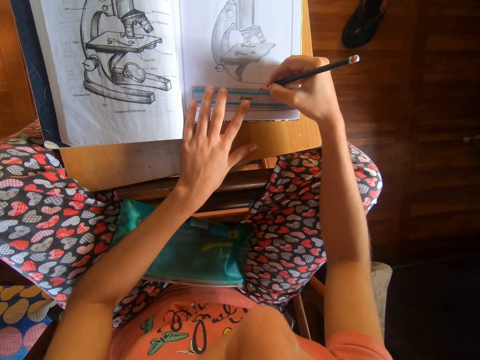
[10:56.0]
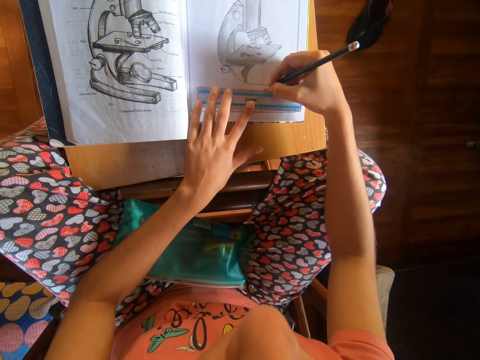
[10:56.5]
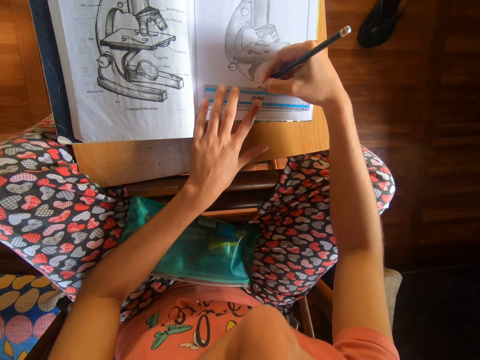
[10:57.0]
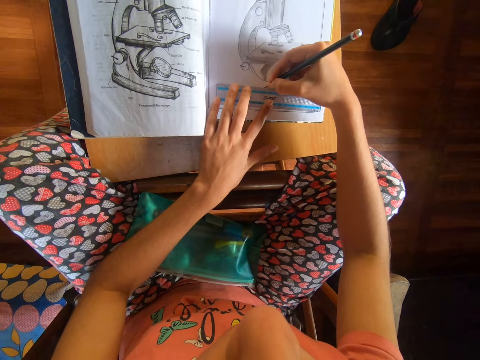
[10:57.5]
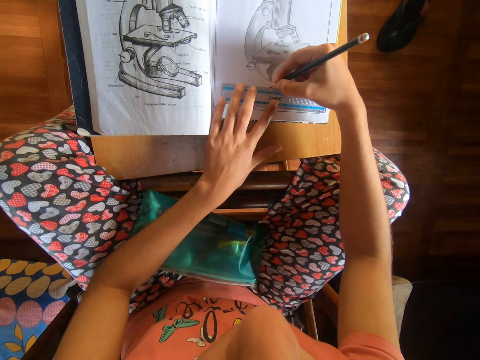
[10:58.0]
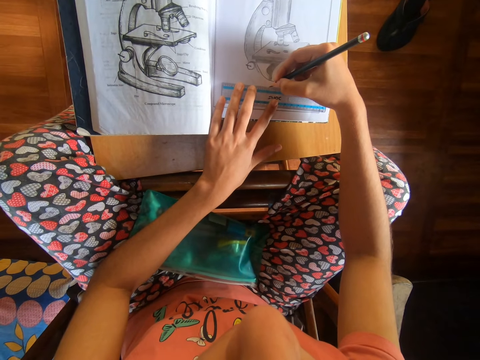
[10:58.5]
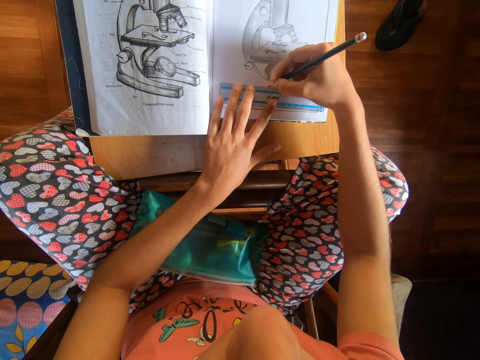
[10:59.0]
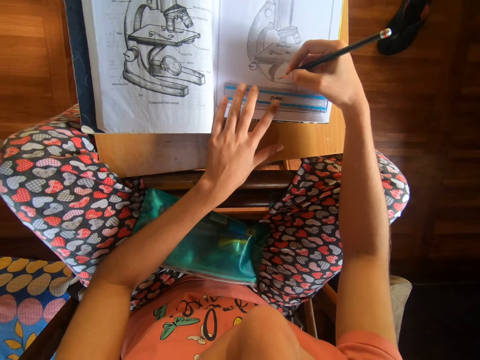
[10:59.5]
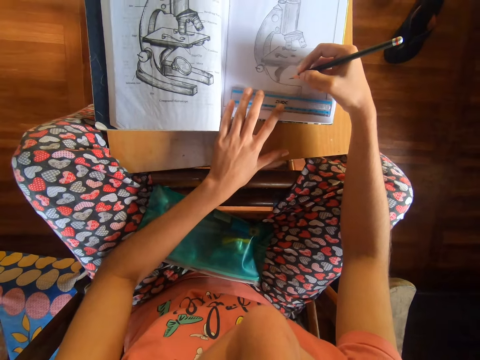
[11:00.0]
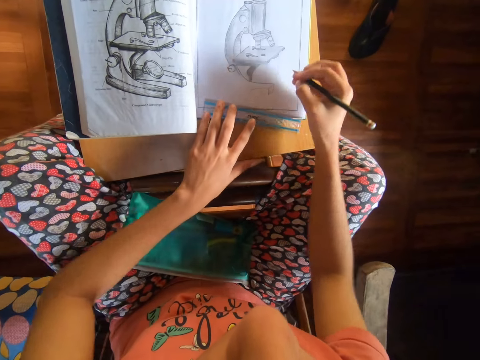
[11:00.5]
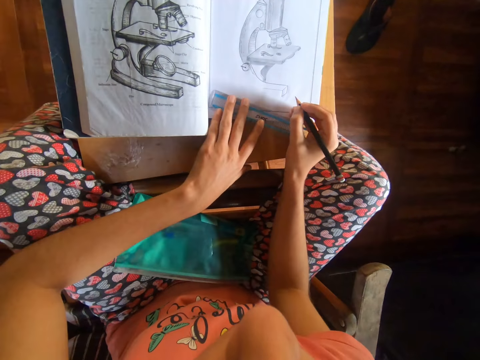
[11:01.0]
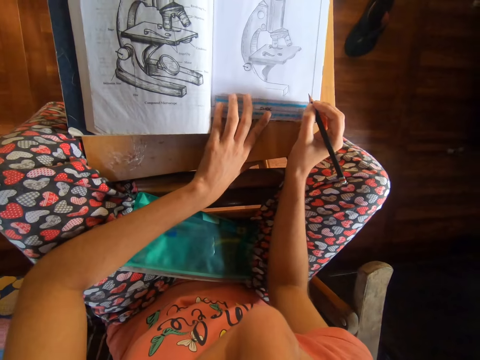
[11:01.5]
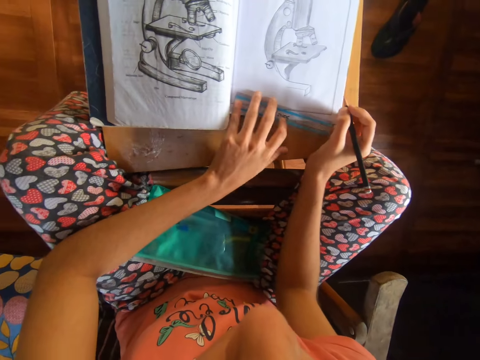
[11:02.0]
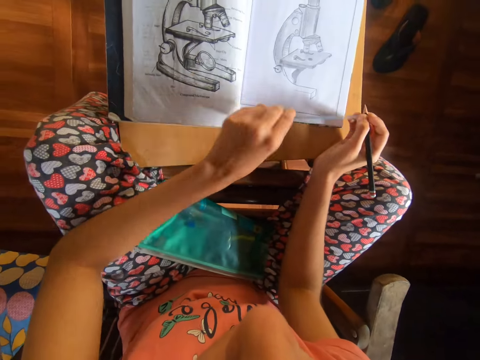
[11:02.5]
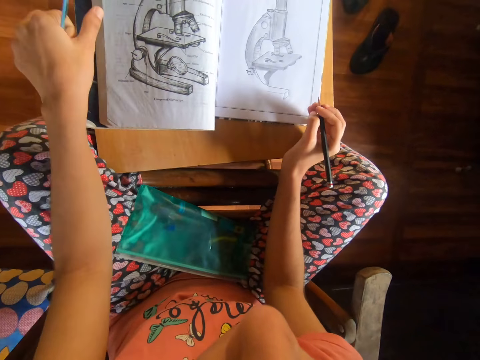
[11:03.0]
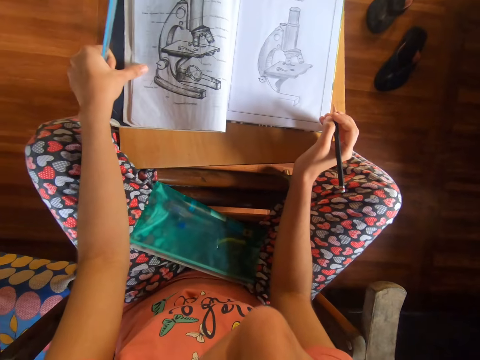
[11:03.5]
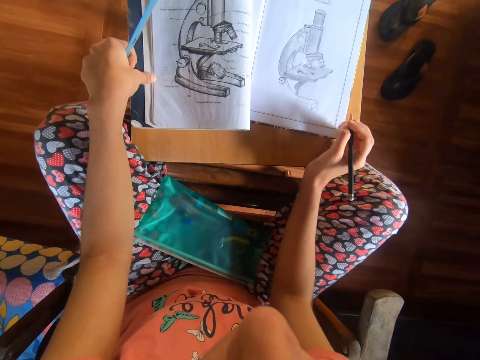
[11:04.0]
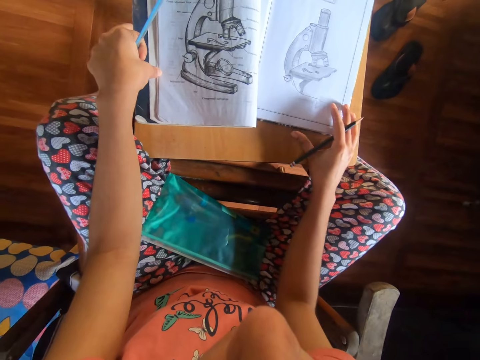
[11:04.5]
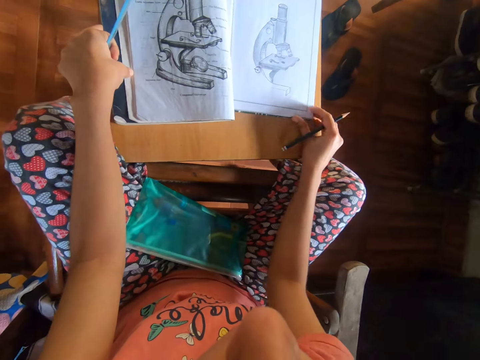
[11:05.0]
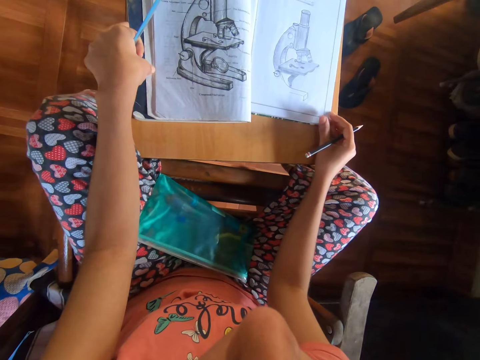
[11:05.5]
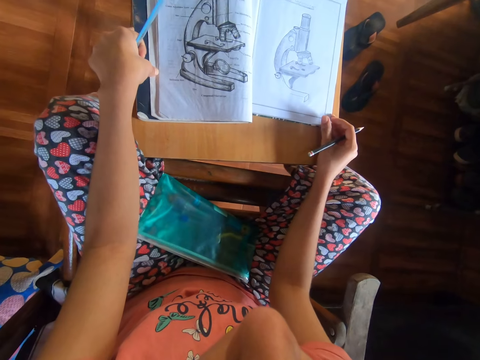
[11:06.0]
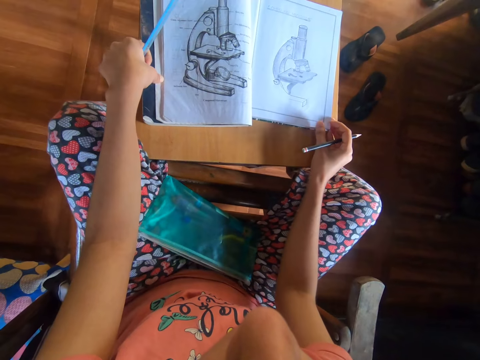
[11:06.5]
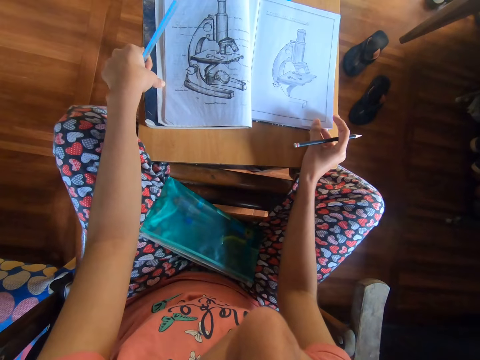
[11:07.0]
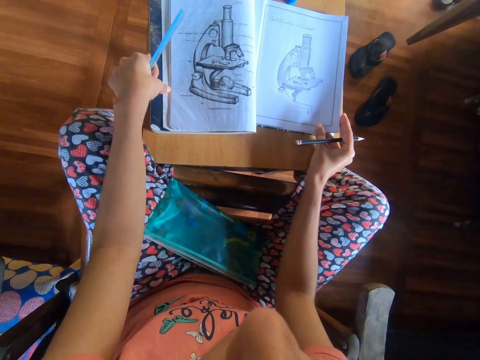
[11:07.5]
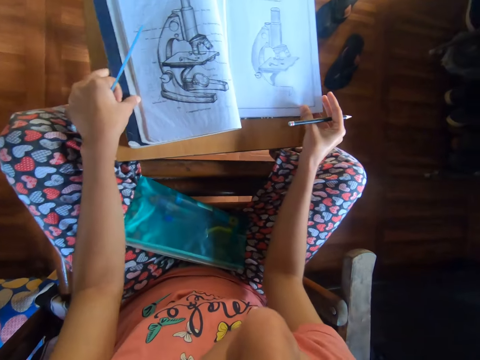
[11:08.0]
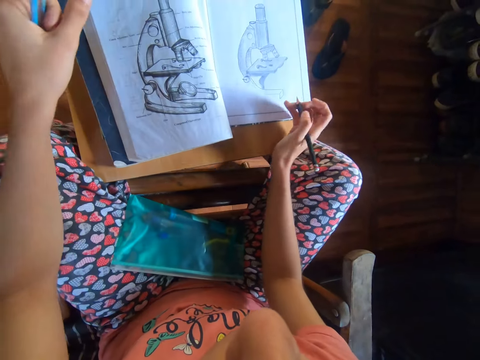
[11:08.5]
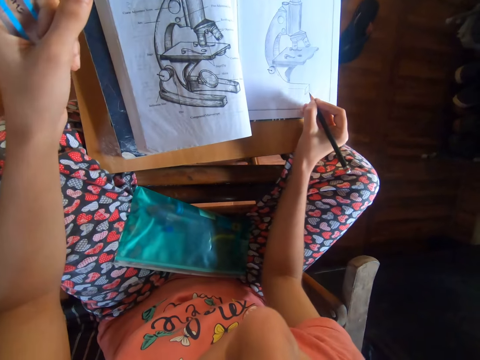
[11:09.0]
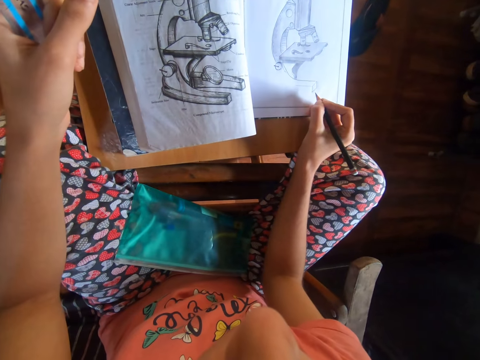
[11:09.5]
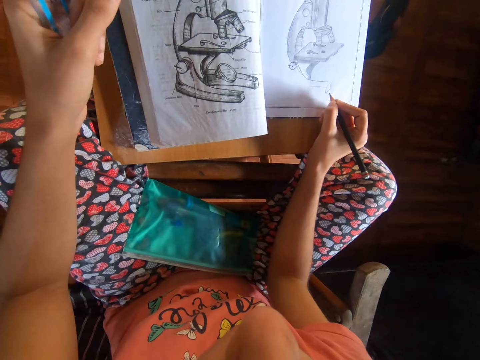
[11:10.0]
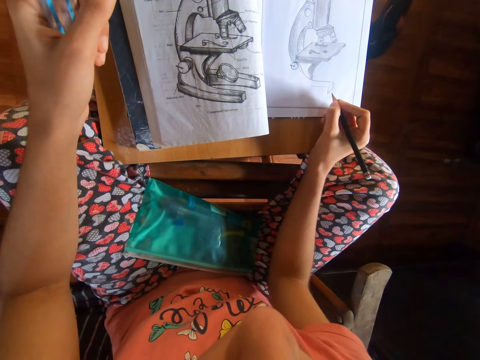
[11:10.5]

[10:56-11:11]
The camera wearer moves the ruler with her left hand. She picks the ruler from the book with her left hand. She shifts the book with her left hand. She shifts the book with her right hand. She stares at the drawing.

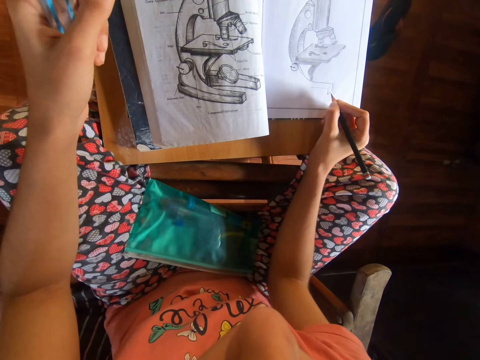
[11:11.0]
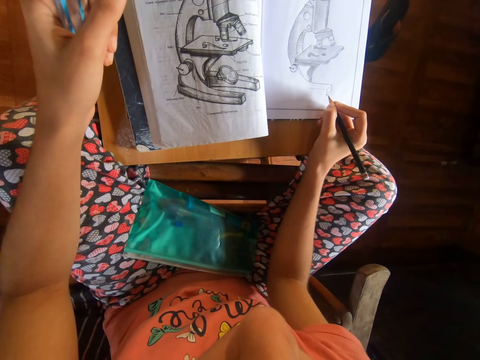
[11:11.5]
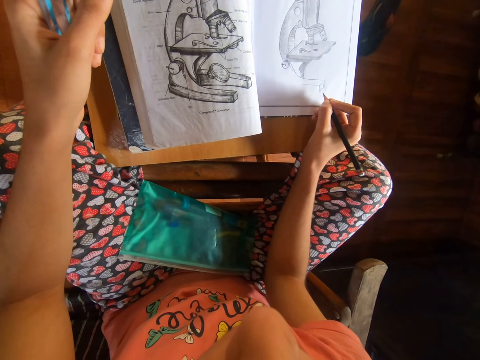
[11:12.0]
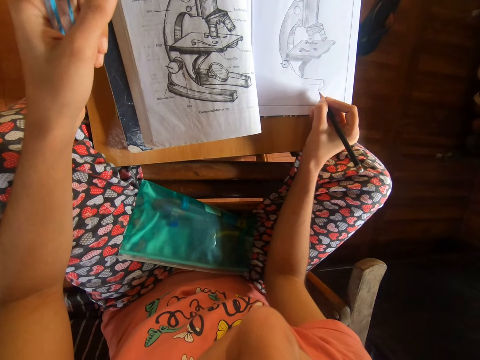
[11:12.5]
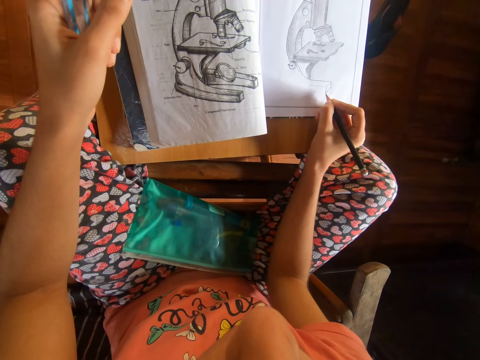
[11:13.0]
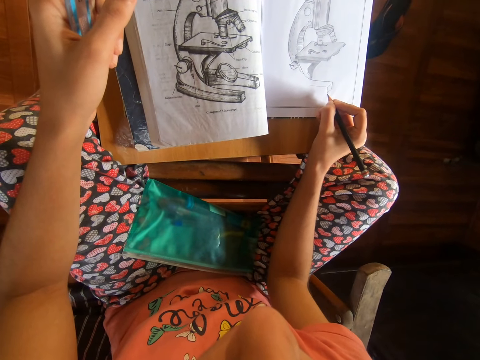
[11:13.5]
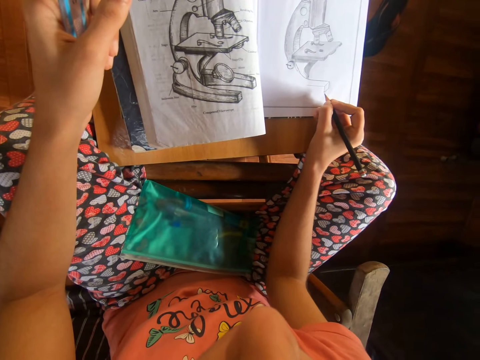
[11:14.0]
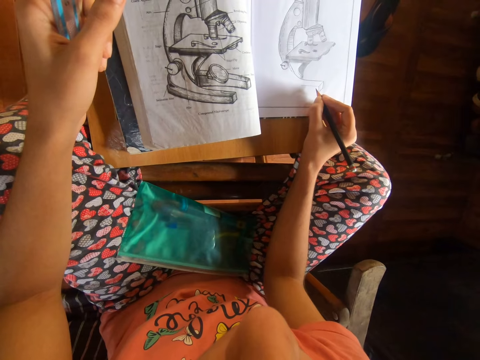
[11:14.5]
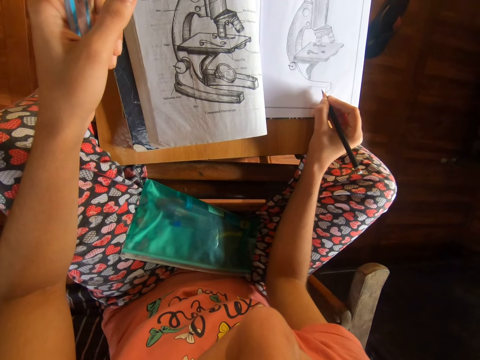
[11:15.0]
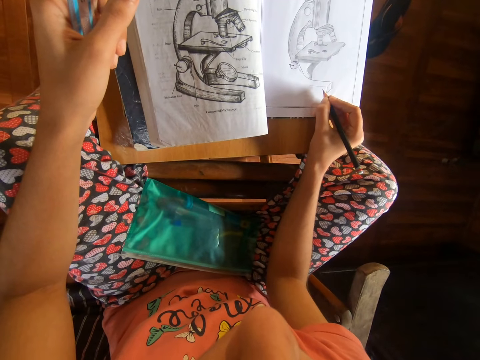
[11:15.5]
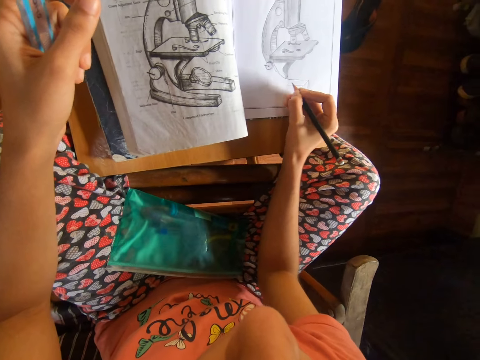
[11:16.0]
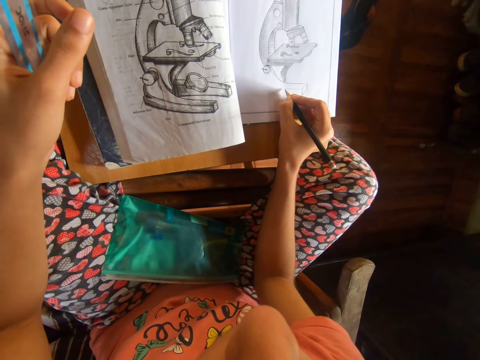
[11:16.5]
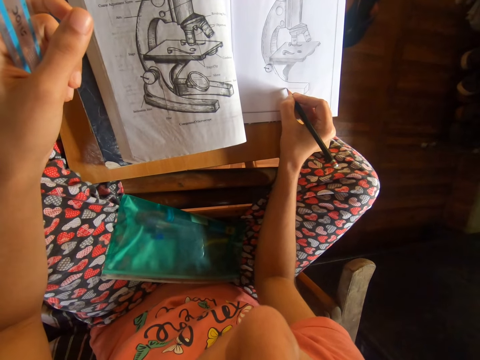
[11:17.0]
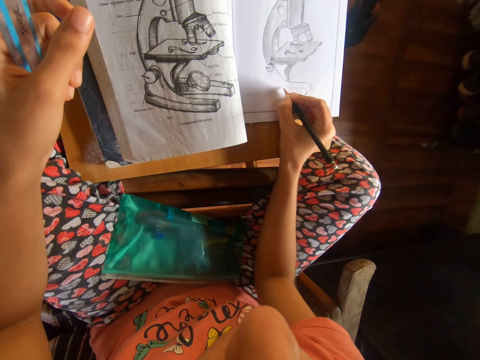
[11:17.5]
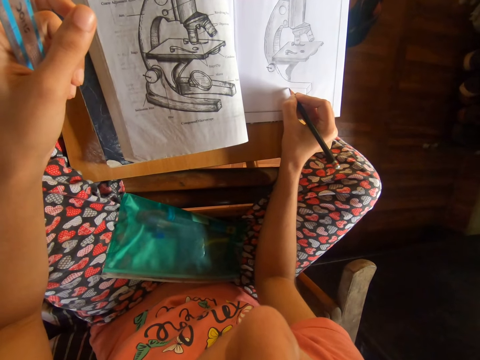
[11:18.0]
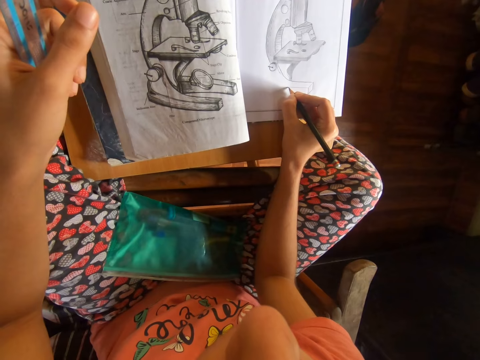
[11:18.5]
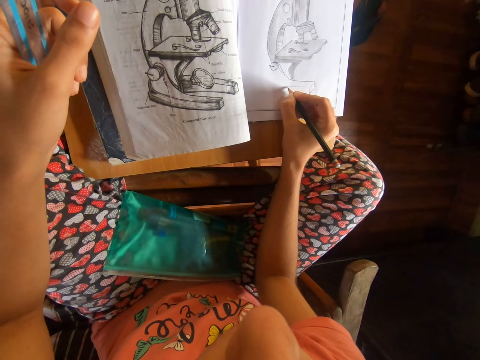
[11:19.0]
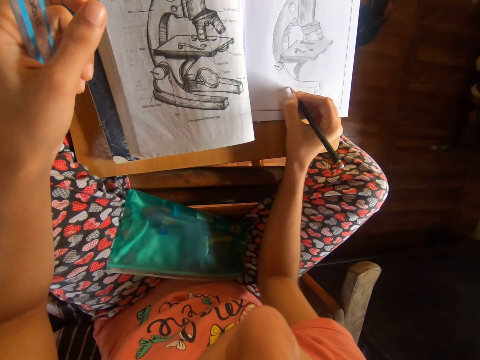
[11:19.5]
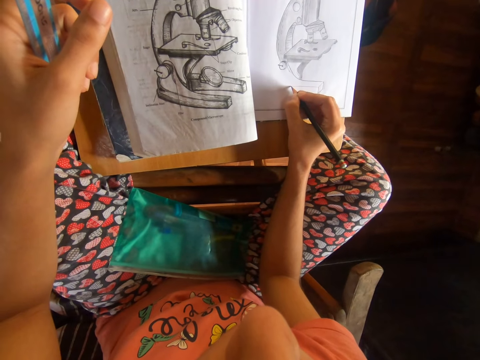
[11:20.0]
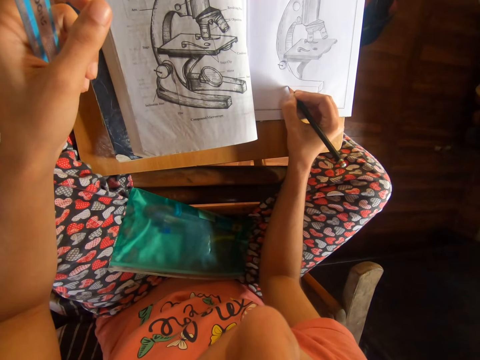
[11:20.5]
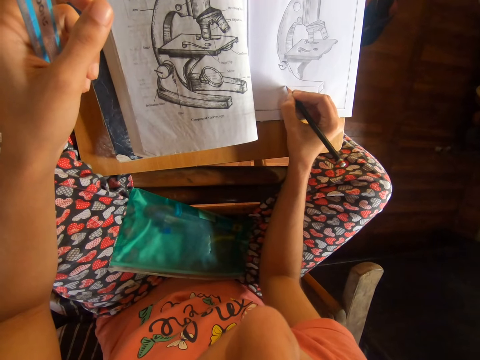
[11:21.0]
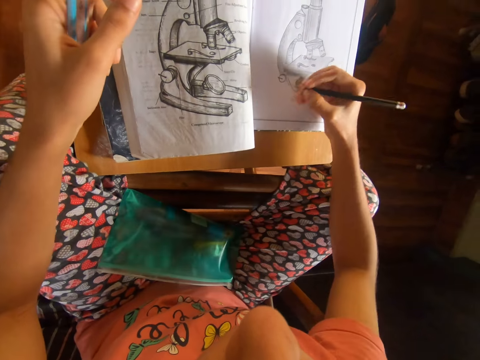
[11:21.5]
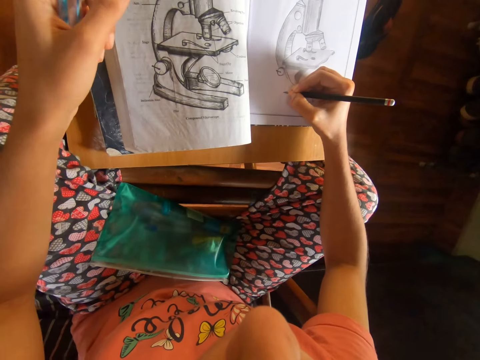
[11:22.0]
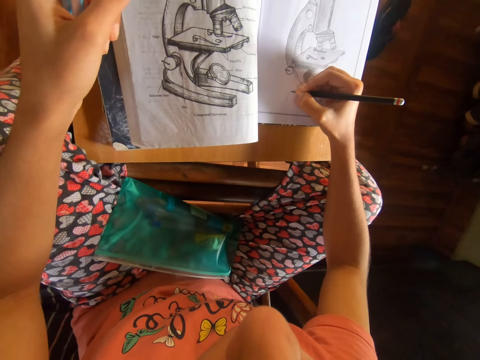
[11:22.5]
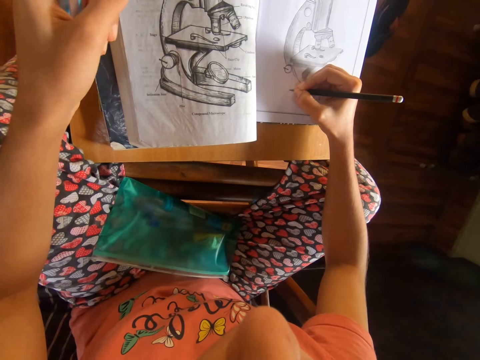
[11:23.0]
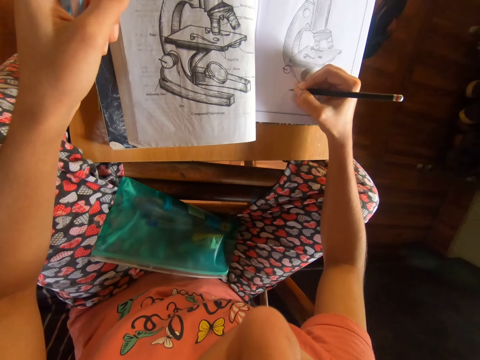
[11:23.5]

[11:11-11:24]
The camera wearer draws in the book with the pencil in her right hand.
